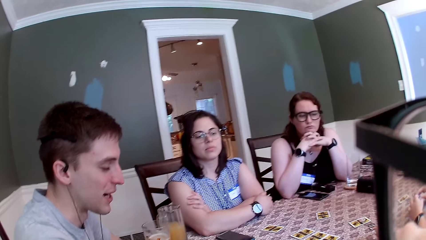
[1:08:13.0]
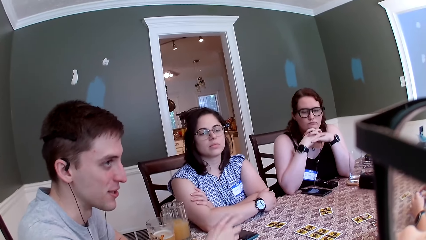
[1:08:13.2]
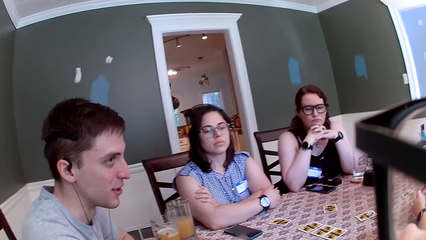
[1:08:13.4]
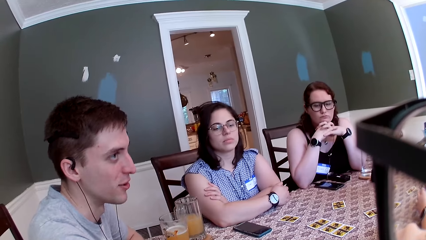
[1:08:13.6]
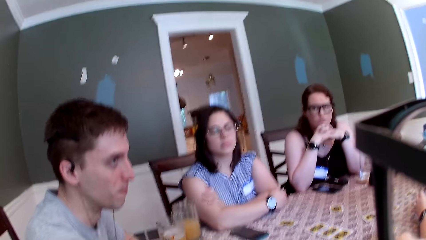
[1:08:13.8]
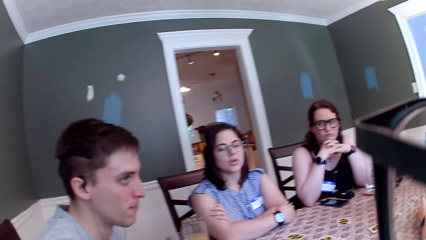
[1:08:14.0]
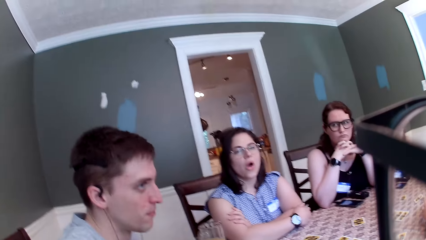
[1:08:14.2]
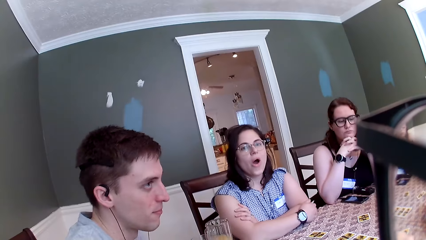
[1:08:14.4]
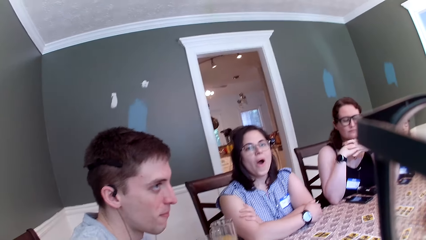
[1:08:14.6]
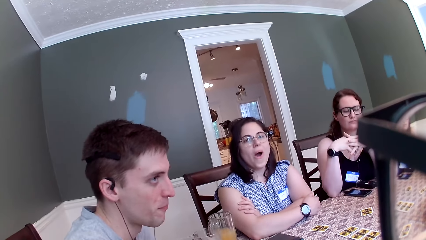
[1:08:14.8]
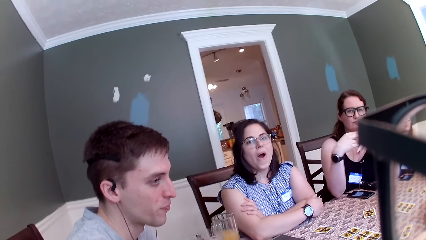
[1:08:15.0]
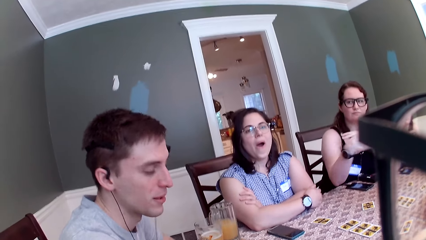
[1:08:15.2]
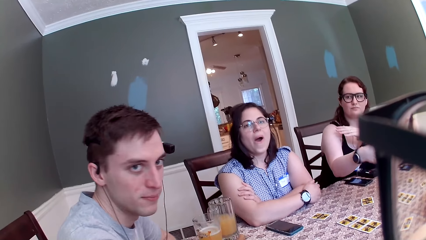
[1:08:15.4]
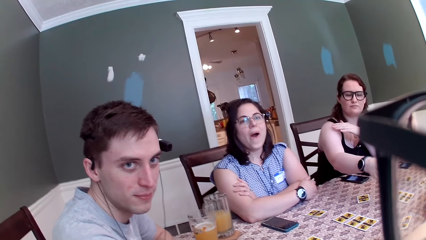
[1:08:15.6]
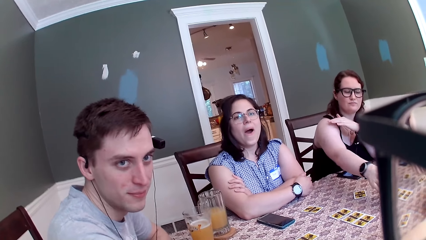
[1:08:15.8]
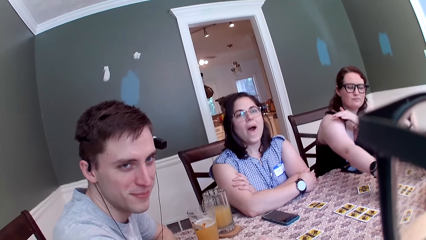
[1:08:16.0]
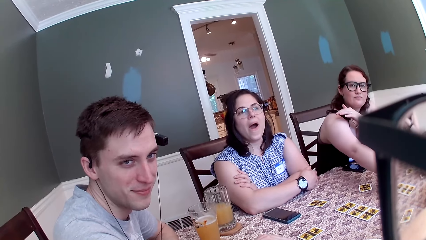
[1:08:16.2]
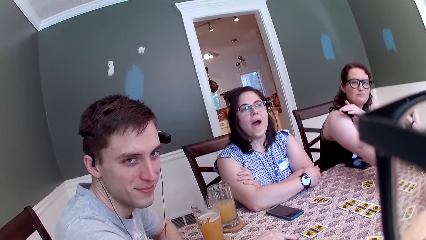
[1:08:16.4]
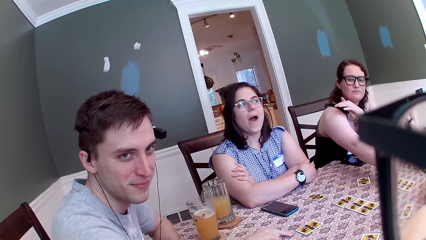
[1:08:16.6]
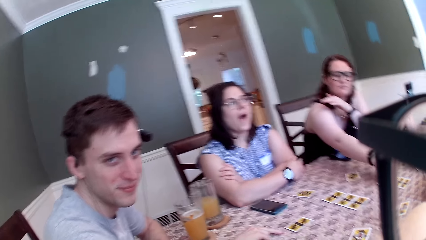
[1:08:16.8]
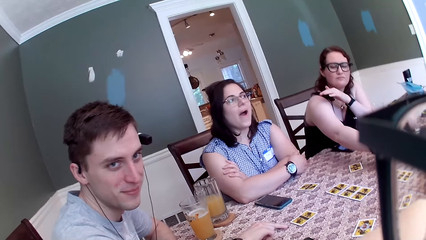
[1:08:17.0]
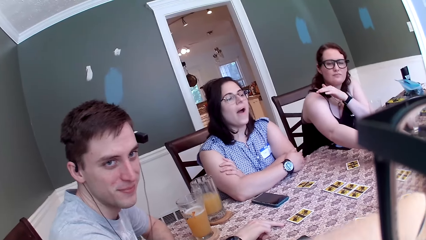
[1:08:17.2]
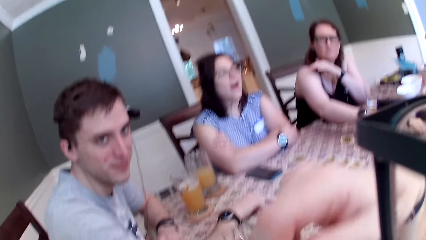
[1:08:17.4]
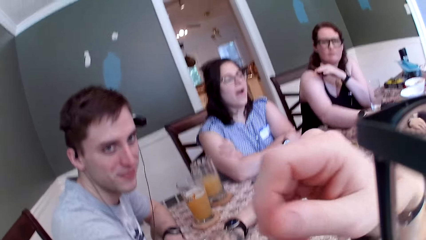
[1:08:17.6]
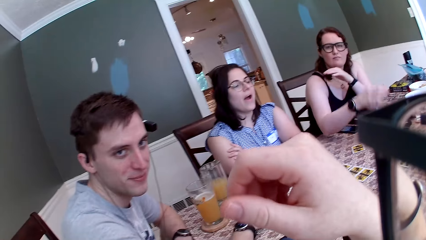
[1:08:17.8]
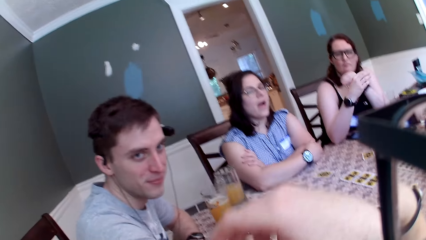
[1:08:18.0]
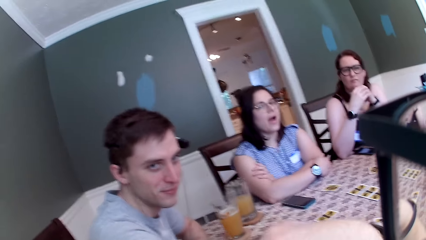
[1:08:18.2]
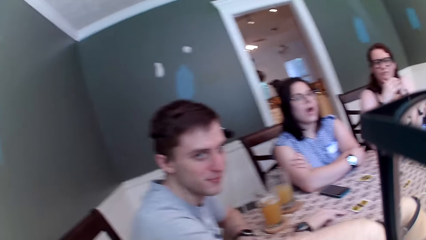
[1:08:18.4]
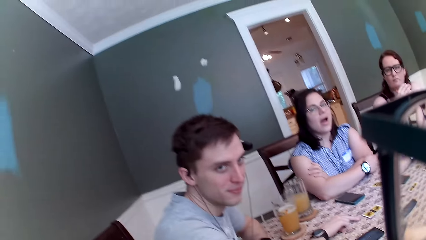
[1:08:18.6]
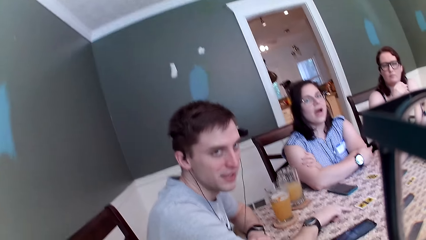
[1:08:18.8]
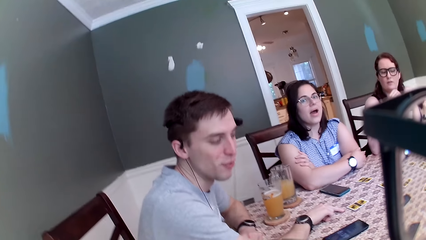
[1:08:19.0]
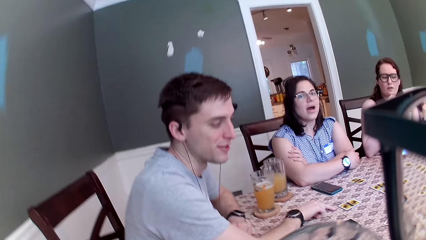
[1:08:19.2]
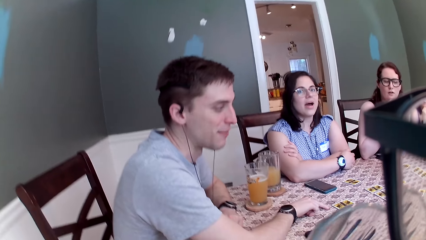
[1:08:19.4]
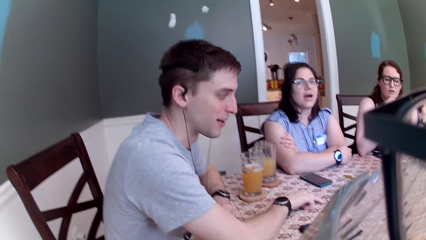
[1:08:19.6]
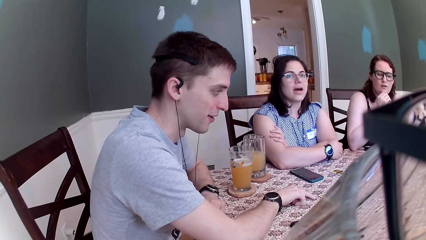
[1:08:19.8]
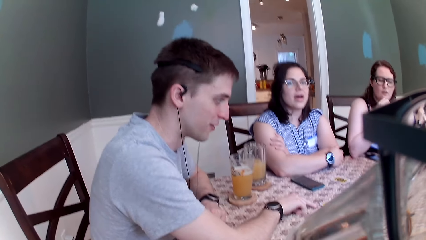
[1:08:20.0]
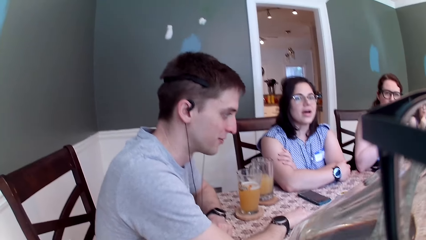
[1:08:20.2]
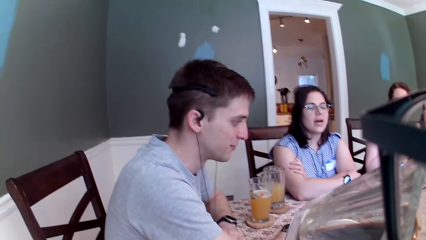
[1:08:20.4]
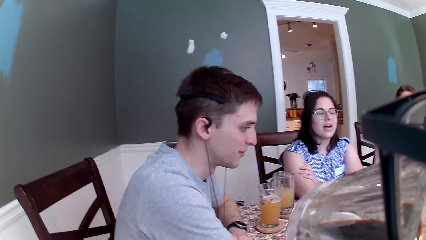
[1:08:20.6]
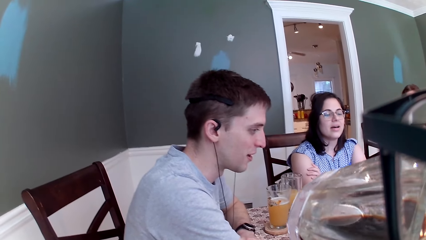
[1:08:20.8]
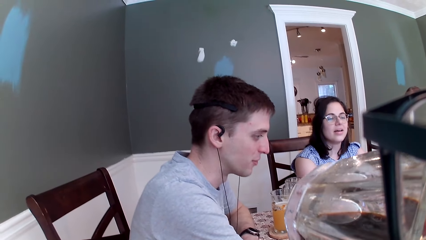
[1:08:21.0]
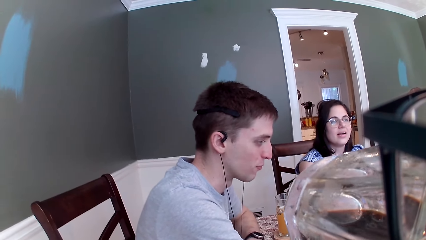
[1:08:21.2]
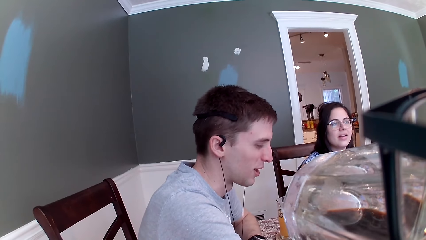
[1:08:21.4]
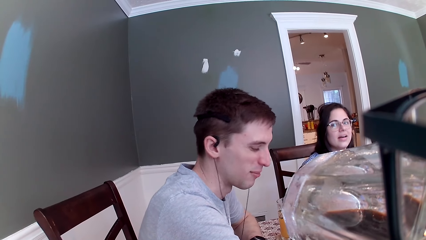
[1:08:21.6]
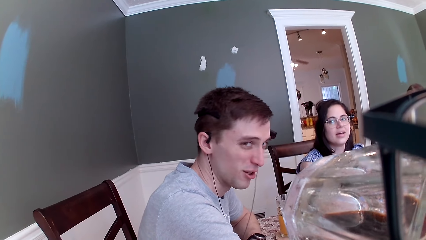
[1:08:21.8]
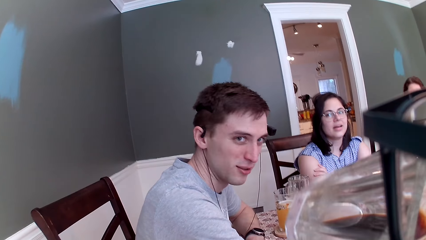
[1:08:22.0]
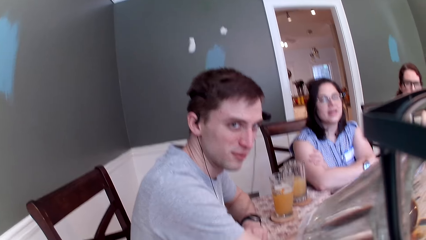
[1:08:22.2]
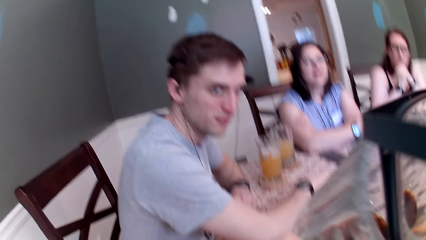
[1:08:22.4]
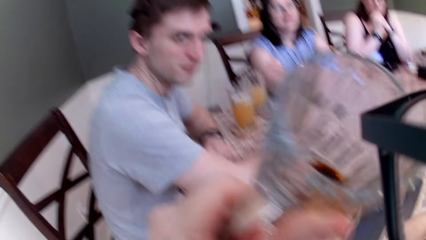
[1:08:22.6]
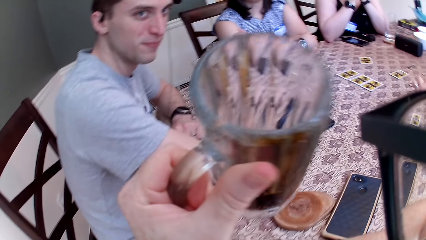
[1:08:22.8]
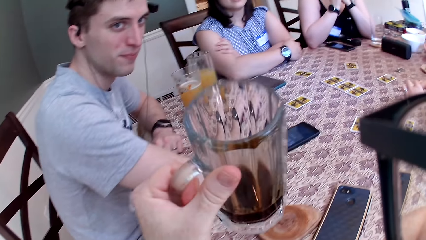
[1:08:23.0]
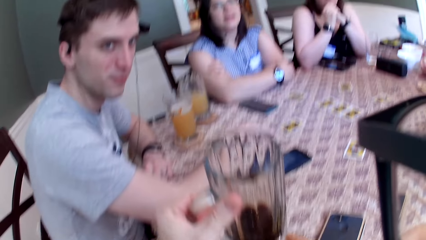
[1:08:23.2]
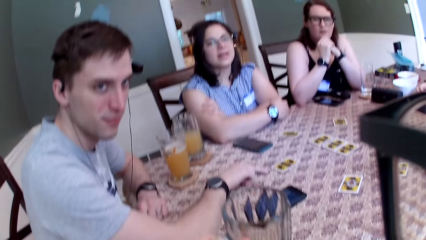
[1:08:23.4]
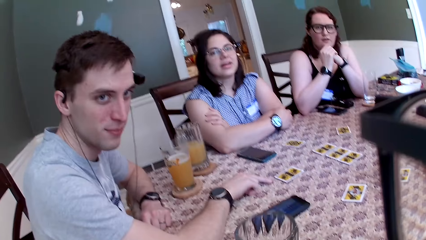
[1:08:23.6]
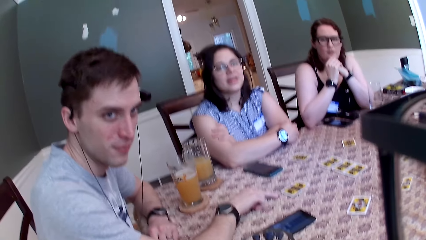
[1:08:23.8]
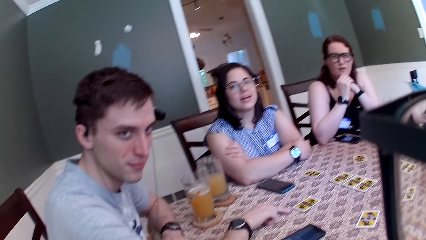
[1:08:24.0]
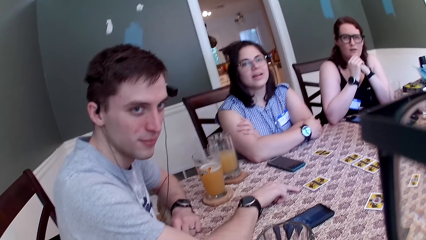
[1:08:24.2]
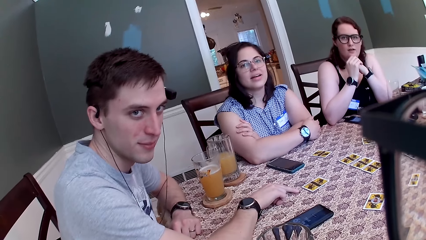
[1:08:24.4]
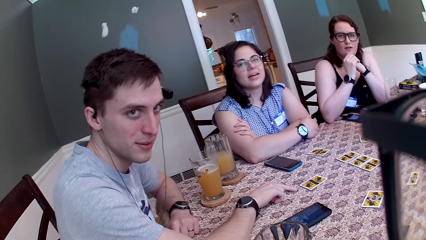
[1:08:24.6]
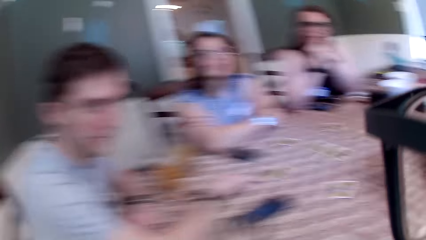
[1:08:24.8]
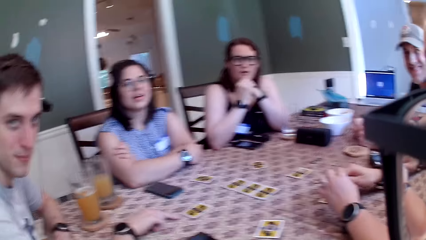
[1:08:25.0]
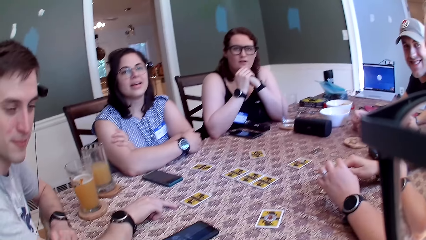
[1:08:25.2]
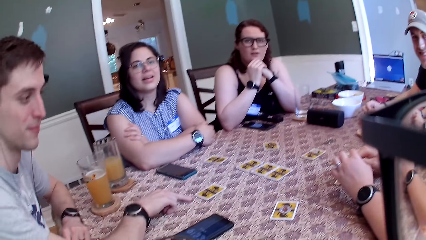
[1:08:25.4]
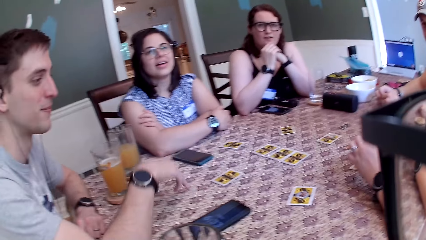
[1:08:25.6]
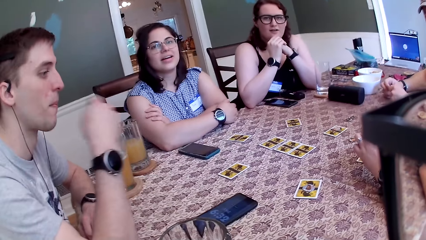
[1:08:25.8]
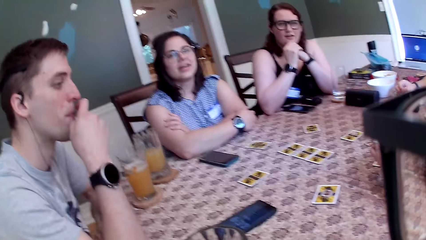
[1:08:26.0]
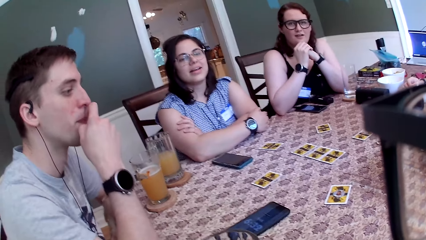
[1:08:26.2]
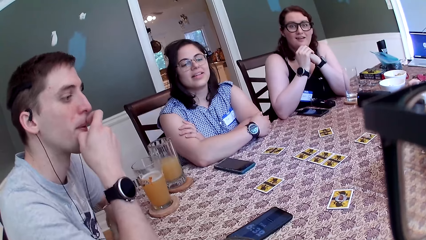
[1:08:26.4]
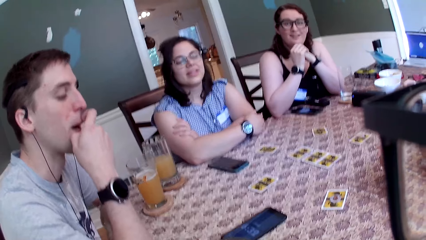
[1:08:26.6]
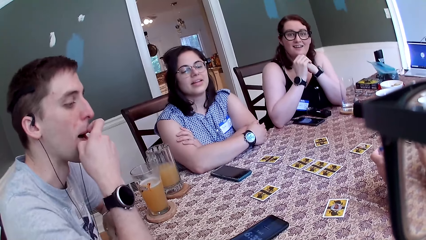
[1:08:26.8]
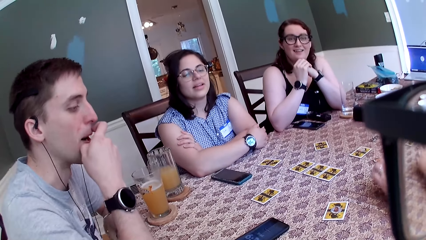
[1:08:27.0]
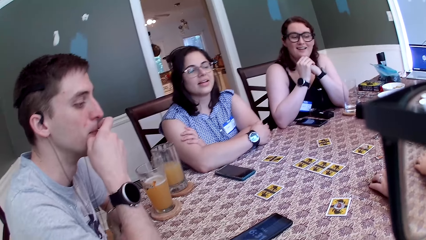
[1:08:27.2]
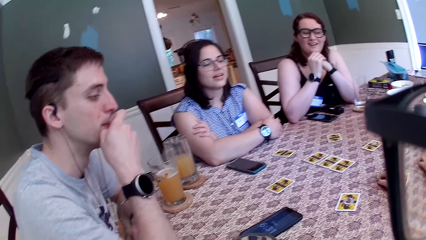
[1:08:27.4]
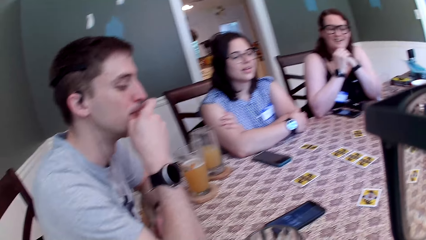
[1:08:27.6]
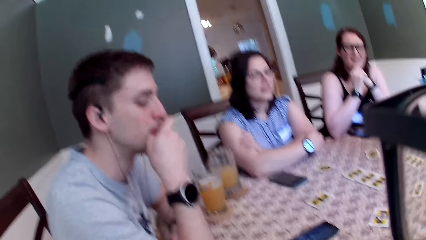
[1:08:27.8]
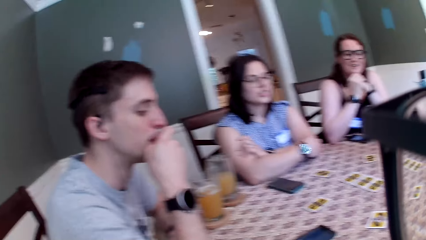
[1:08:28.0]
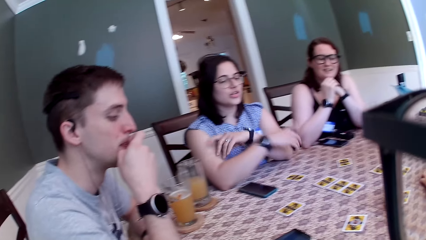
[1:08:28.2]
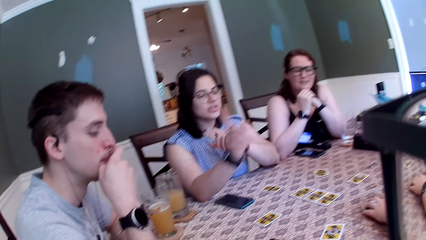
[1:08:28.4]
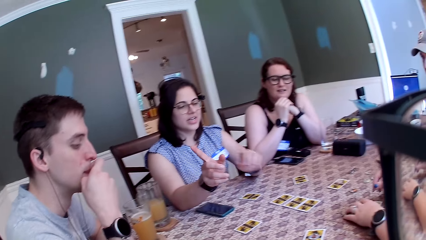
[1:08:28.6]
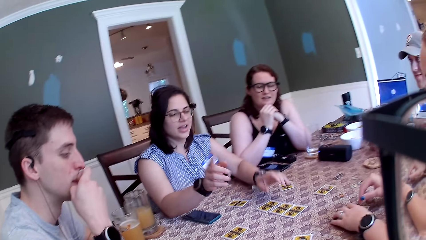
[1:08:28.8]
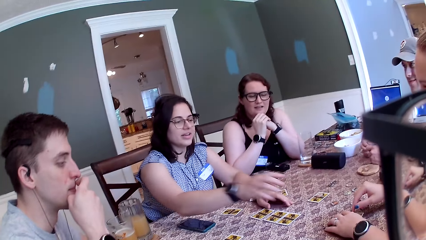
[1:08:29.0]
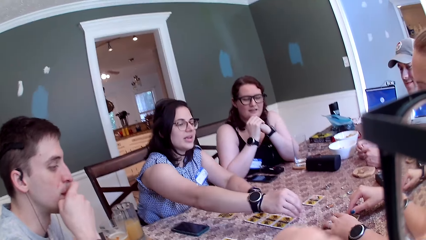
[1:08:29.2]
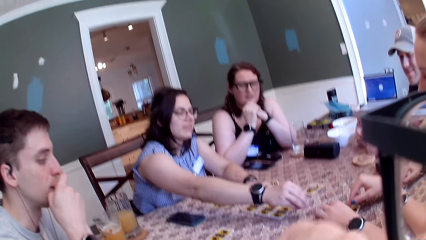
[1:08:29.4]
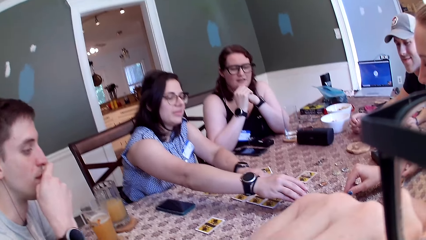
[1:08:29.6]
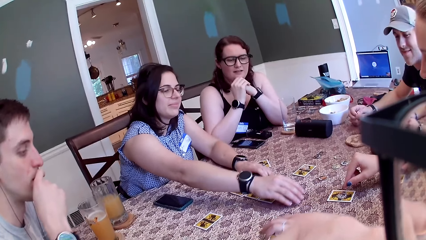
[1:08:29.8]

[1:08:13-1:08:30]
A woman moves a token across the table with her right hand. The camera wearer picks up a glass of wine from the table with her left hand. She drinks from the glass of wine in her left hand. She drops the glass of wine on the table with her left hand. She holds the mouth.
